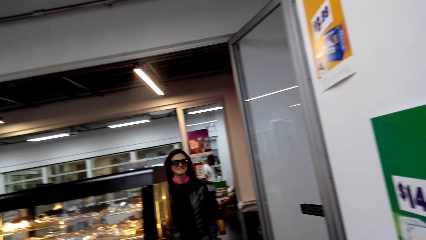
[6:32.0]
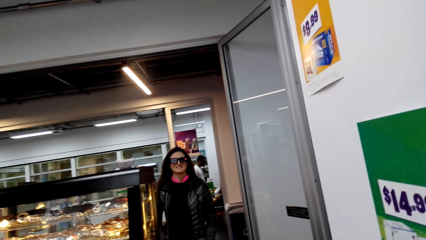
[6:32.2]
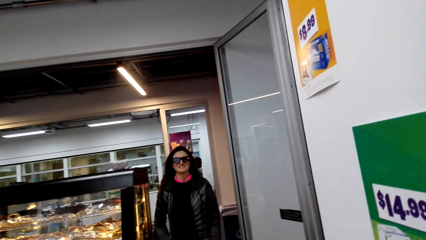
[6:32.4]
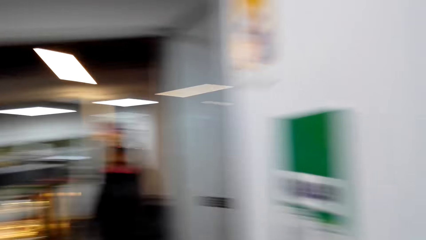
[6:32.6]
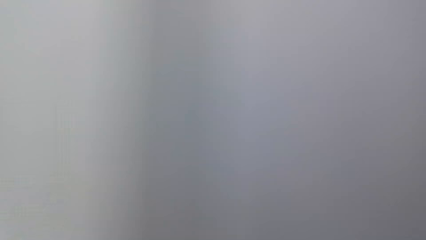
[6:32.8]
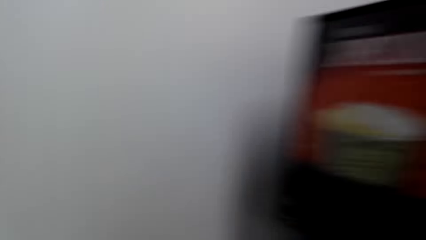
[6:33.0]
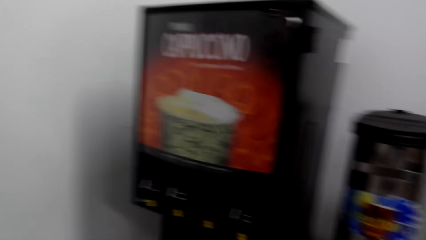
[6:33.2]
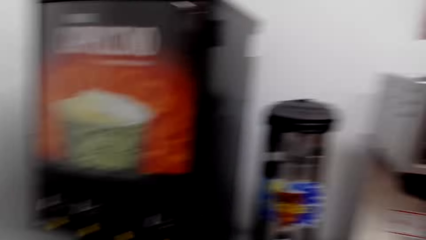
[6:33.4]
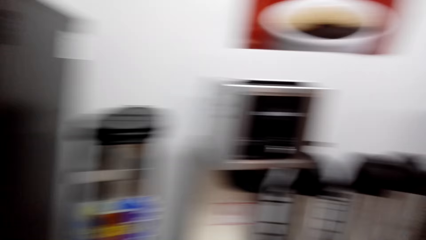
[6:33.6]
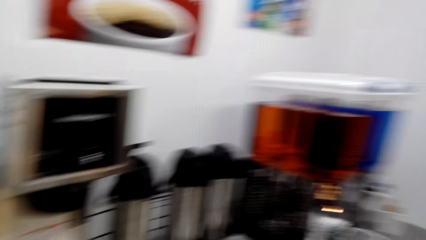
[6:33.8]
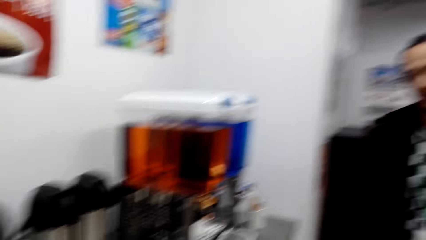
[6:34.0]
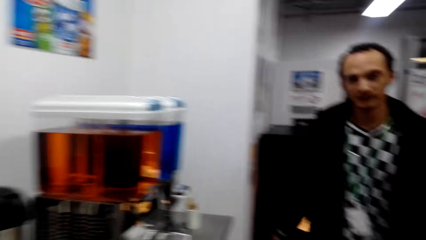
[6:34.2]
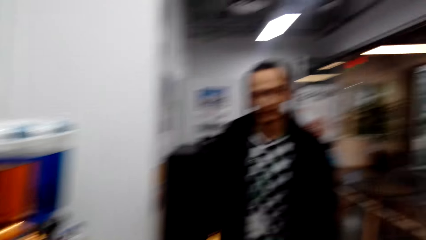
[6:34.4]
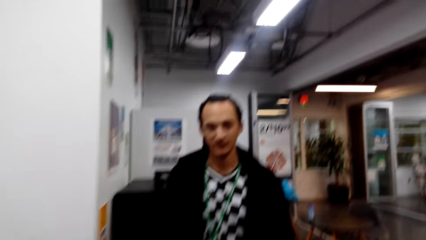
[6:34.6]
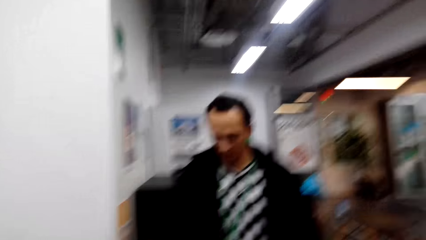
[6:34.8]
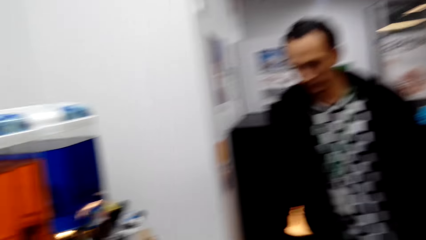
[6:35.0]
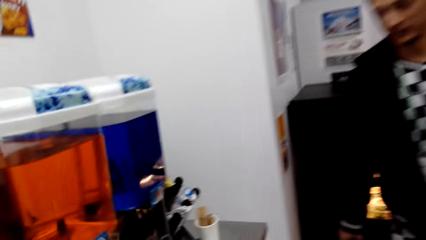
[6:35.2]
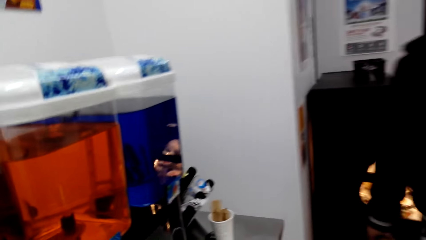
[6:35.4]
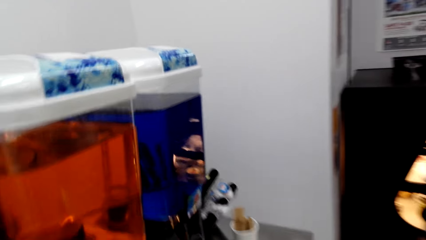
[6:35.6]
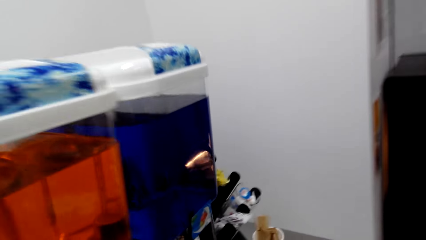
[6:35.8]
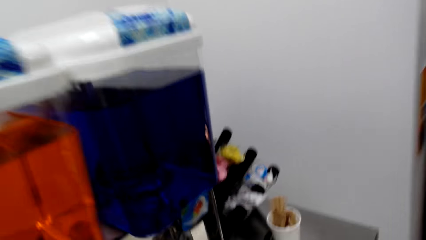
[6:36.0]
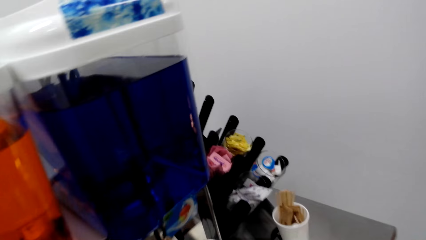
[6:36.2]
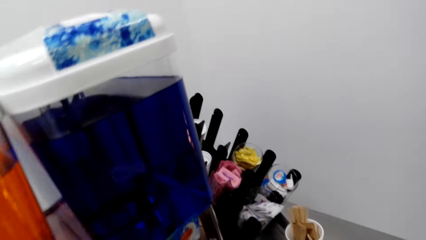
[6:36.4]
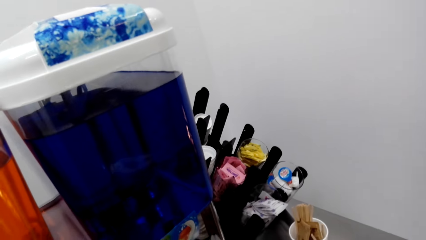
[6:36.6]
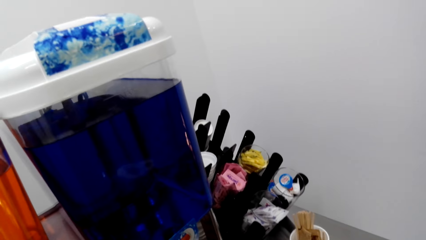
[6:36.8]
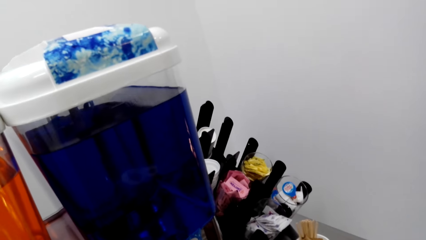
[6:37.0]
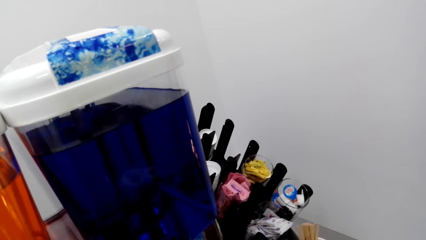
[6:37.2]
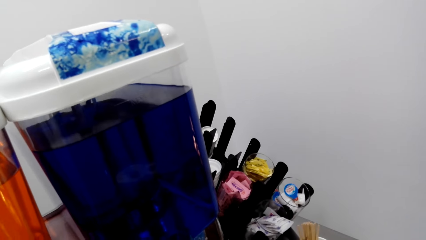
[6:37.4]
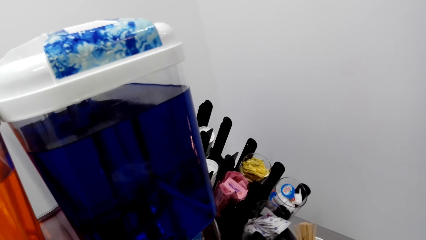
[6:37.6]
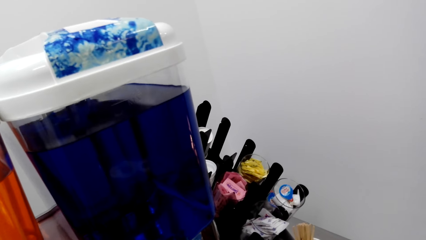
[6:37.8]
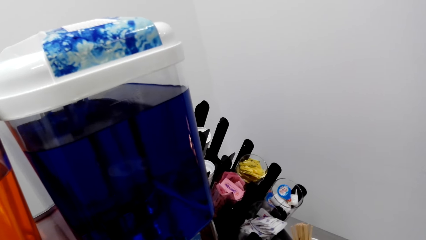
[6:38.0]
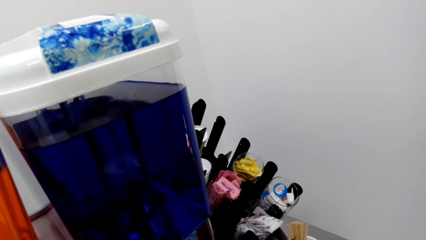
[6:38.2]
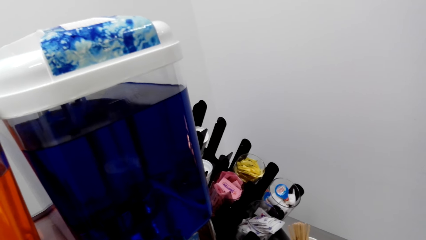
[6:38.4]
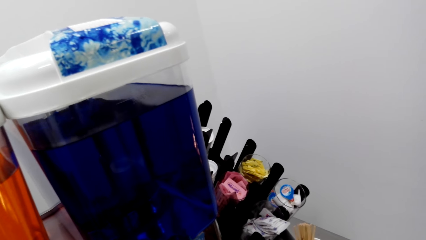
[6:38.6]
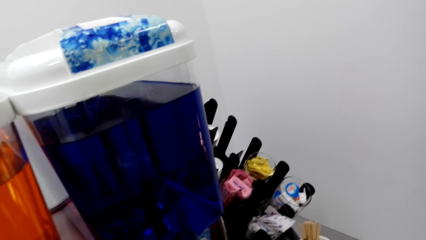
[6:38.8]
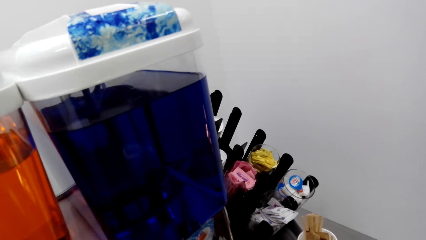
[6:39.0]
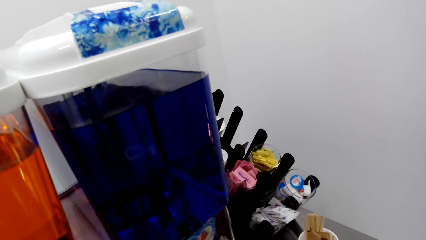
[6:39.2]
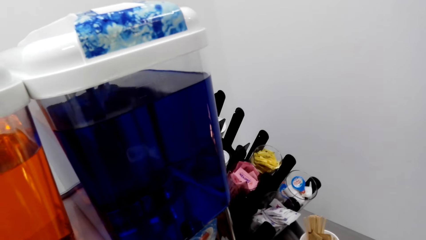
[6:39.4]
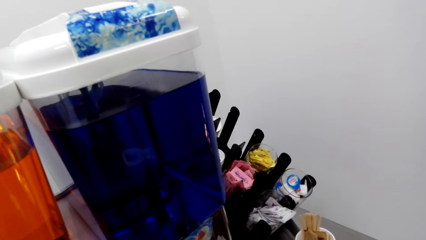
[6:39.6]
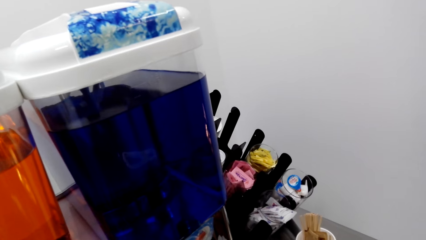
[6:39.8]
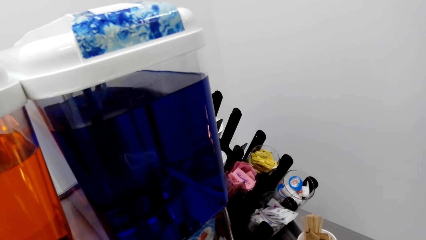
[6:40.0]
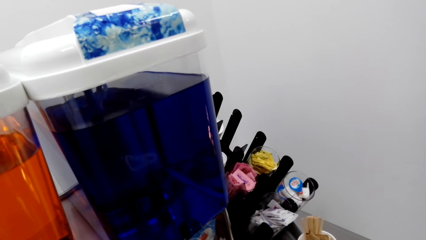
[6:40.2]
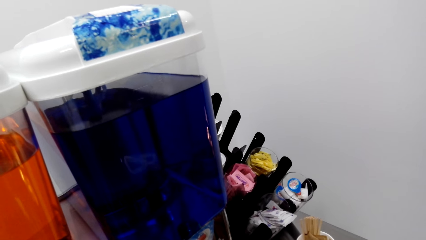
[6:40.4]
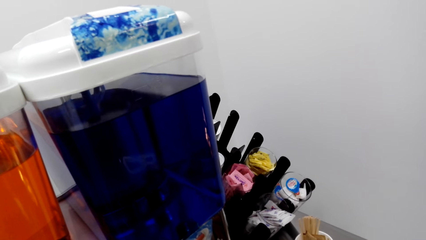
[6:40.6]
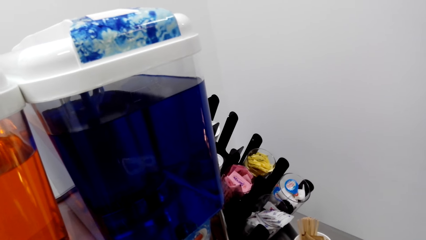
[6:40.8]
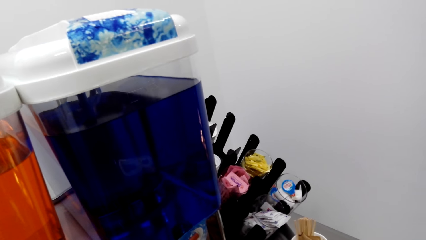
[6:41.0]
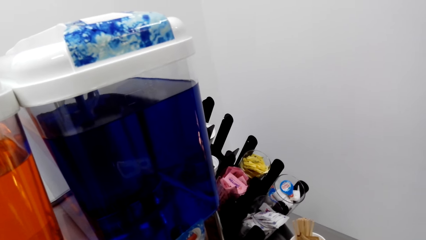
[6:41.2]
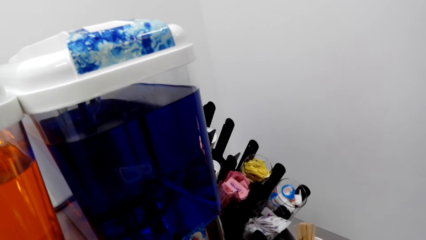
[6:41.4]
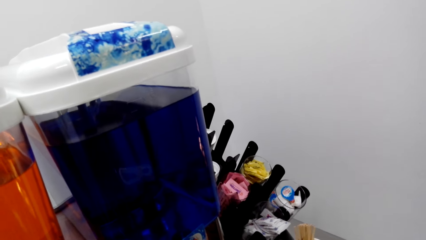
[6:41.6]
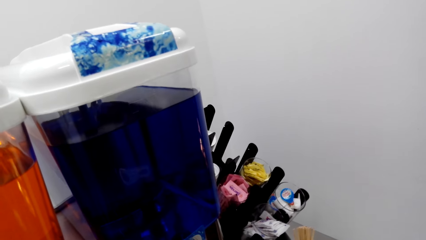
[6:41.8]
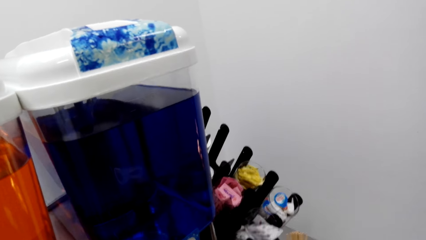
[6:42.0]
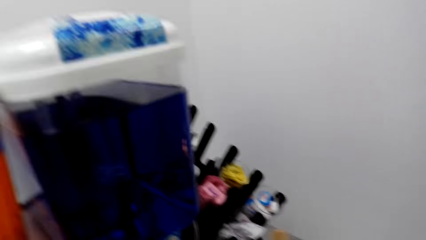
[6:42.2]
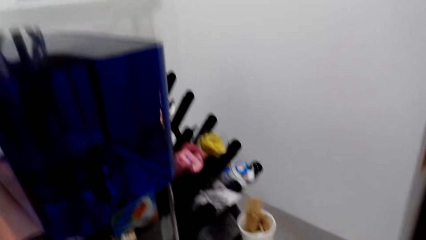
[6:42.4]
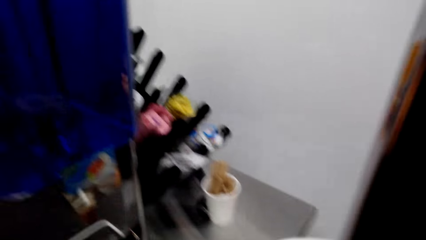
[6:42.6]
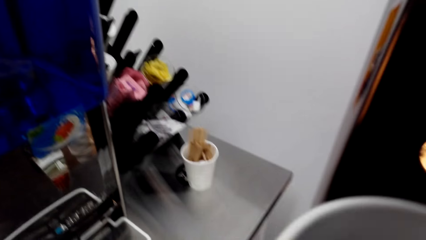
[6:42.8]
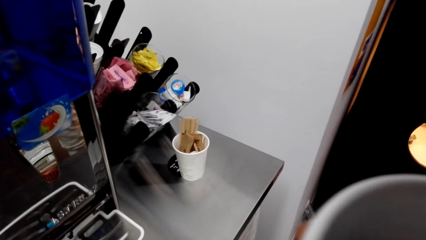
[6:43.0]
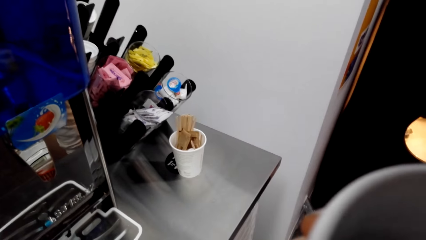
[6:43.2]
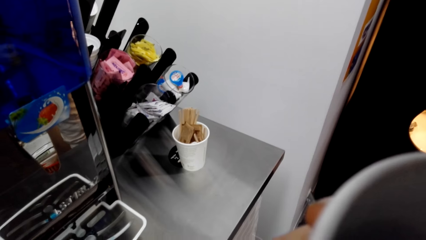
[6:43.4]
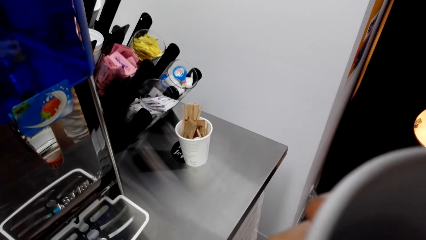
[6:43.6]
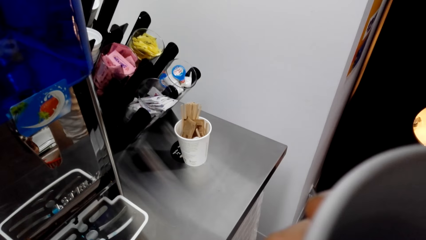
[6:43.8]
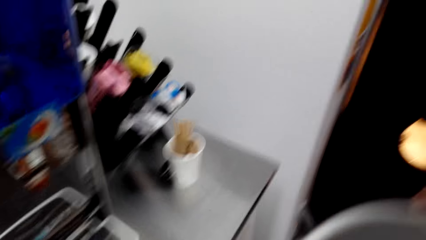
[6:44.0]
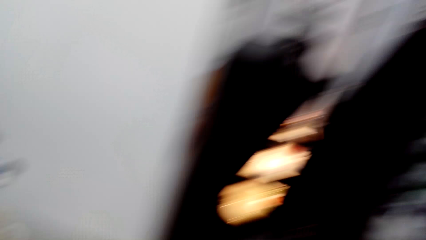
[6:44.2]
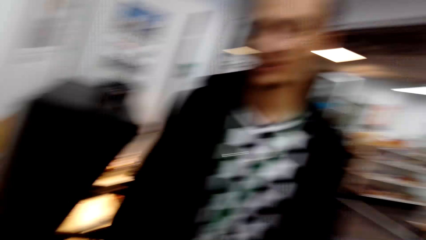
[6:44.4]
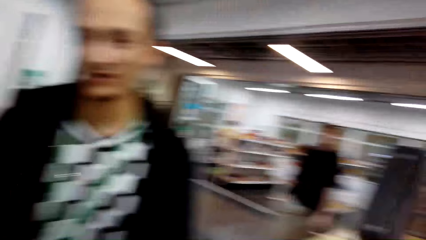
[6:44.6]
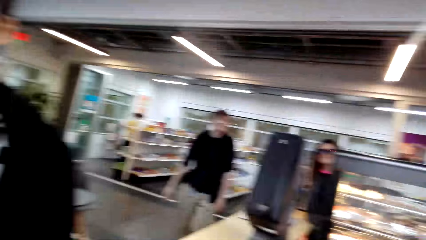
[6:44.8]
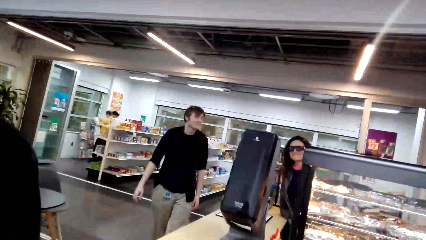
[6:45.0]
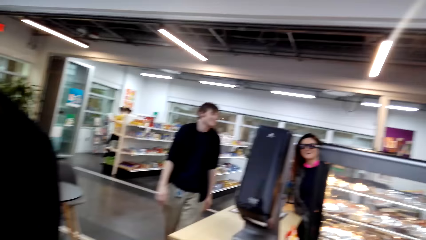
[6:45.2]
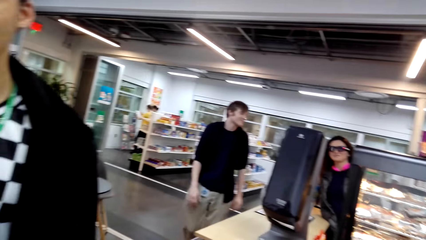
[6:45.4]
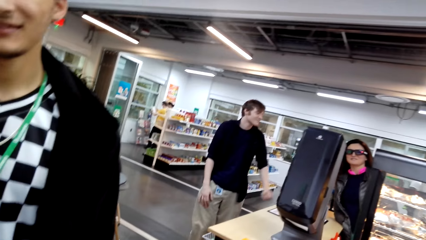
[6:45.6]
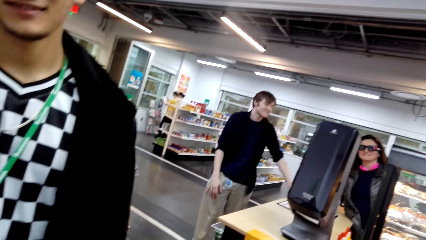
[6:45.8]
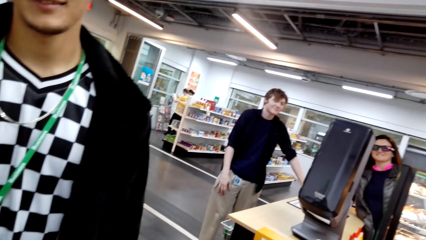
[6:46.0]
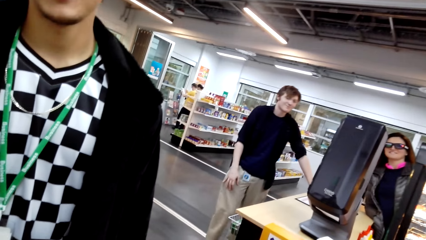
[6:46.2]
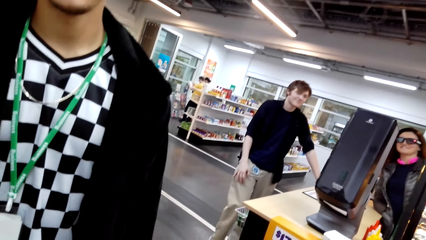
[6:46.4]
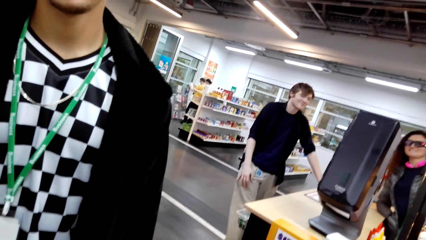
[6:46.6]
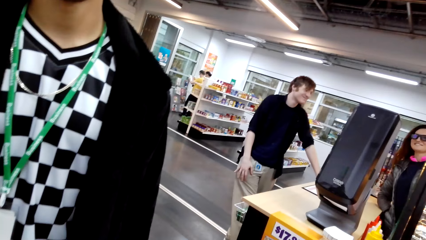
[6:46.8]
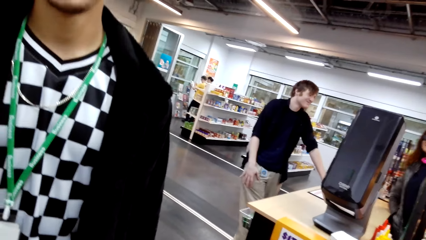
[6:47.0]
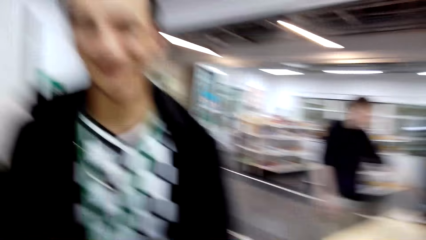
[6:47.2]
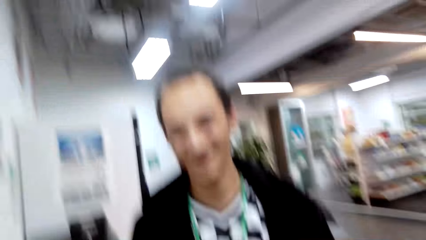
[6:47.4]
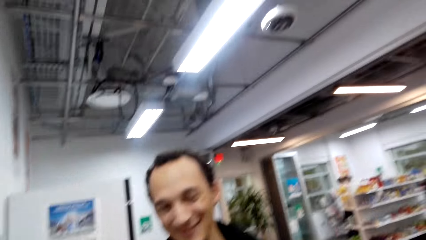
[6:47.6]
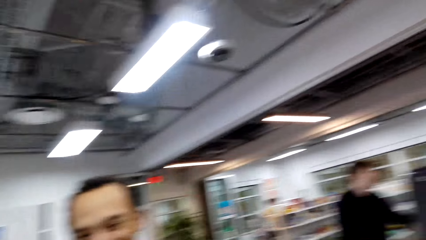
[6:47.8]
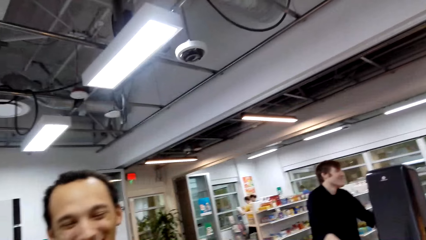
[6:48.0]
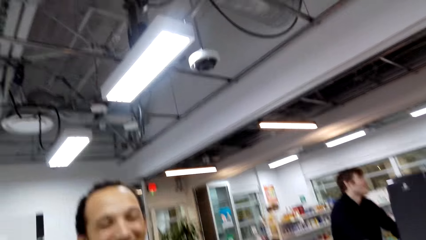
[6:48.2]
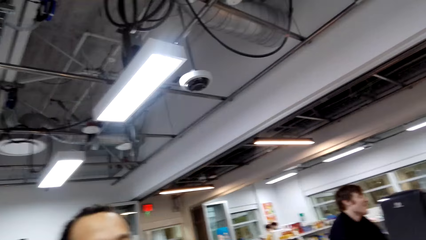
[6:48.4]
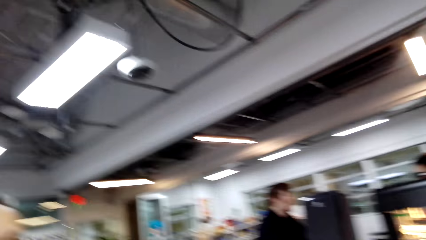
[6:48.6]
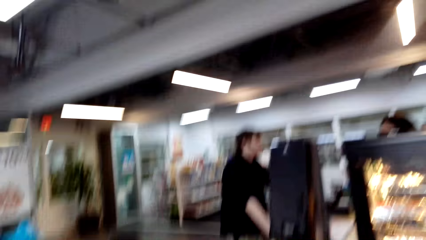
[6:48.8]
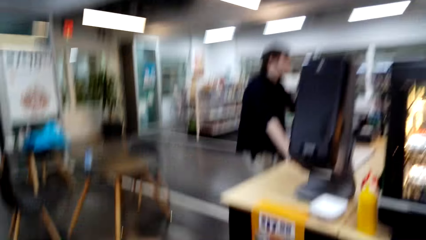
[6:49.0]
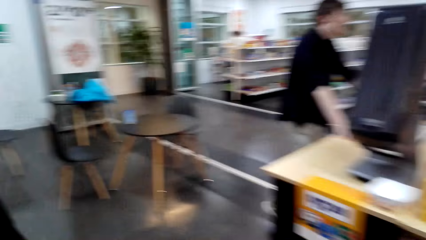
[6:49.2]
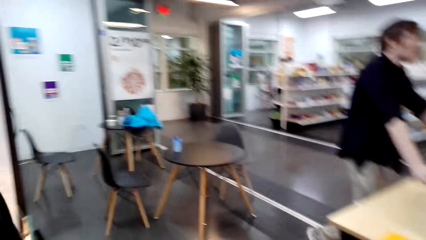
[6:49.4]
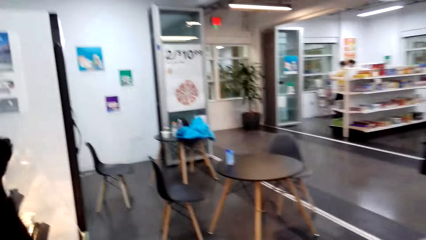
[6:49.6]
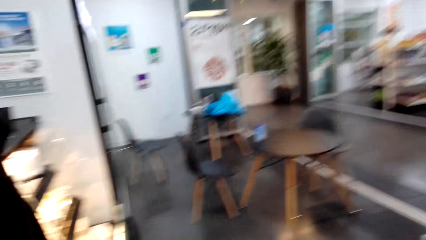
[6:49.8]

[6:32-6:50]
A man walks in the supermarket. The camera wearer fills the disposable cup with the beverage. They smell the beverage. They drink something. A person talks to the camera wearer. Another man dialogues with a lady. The camera wearer laughs out loud.
